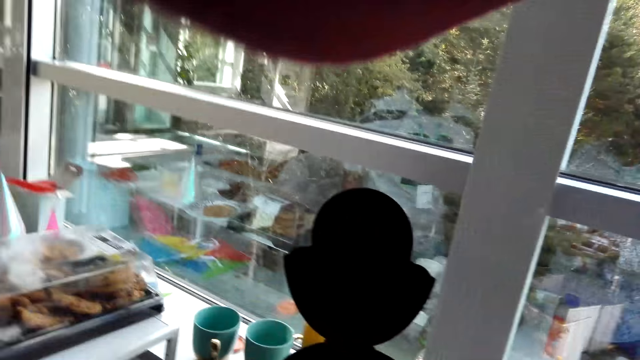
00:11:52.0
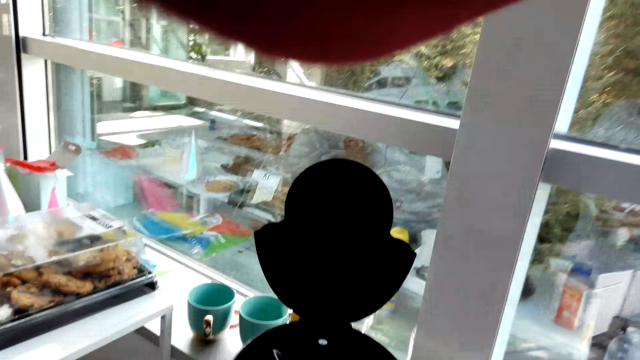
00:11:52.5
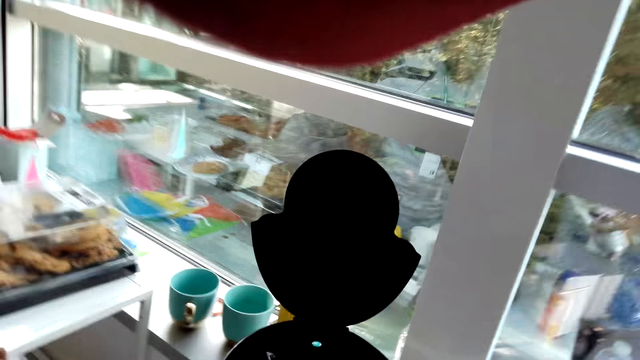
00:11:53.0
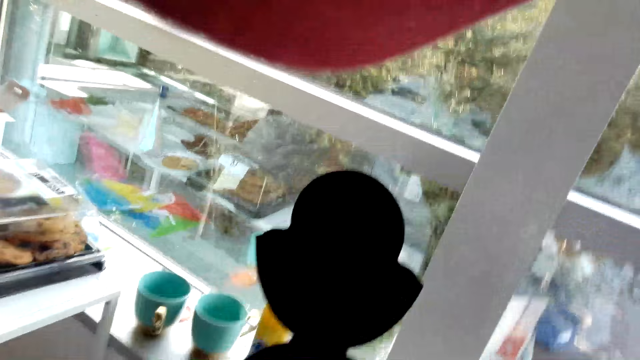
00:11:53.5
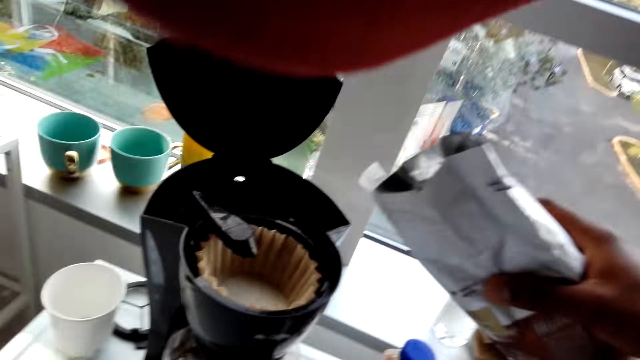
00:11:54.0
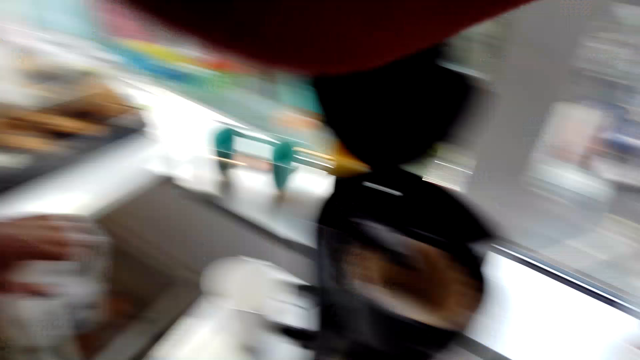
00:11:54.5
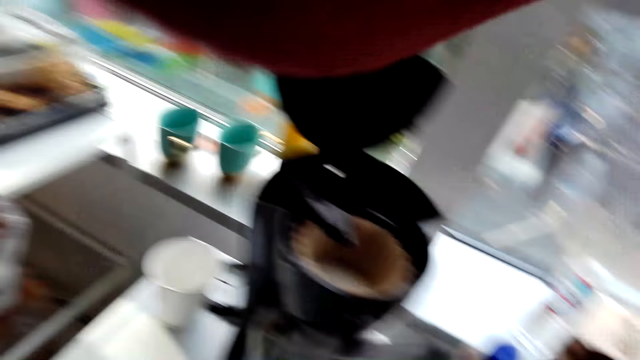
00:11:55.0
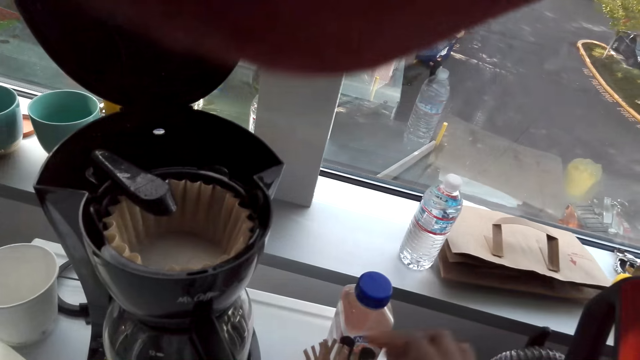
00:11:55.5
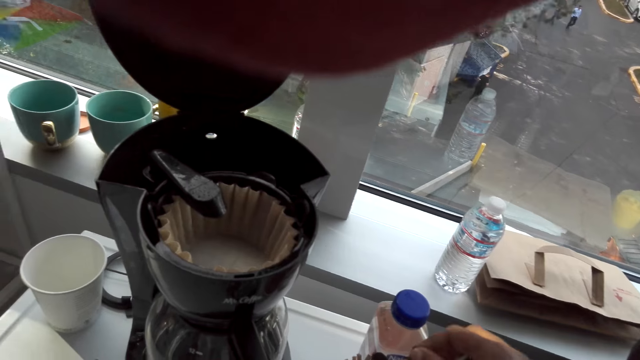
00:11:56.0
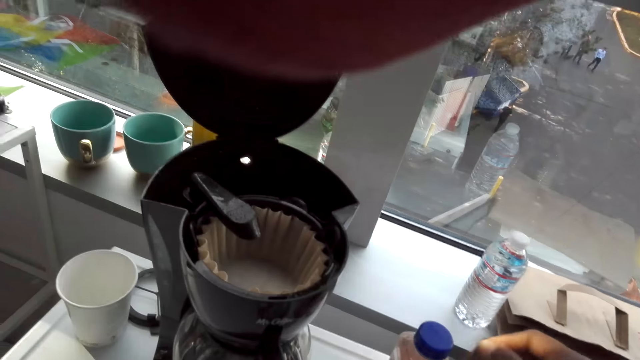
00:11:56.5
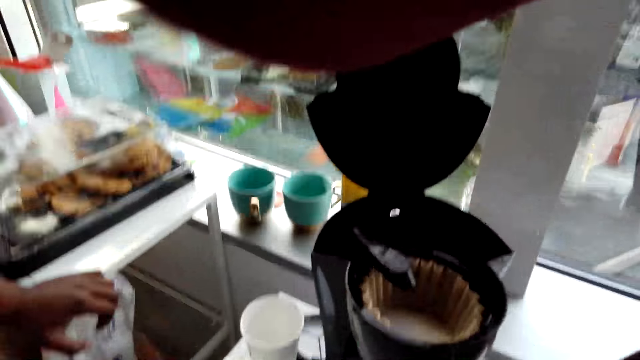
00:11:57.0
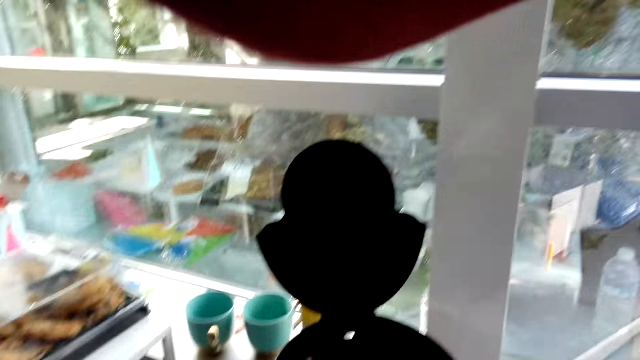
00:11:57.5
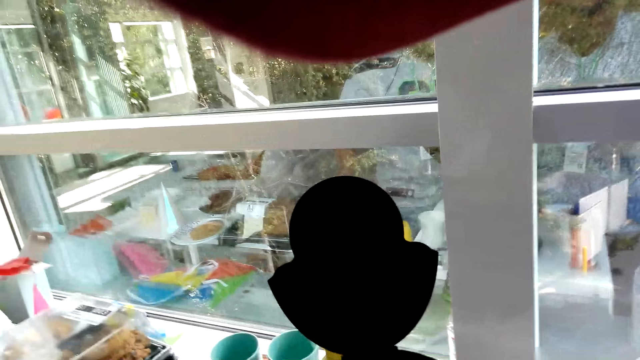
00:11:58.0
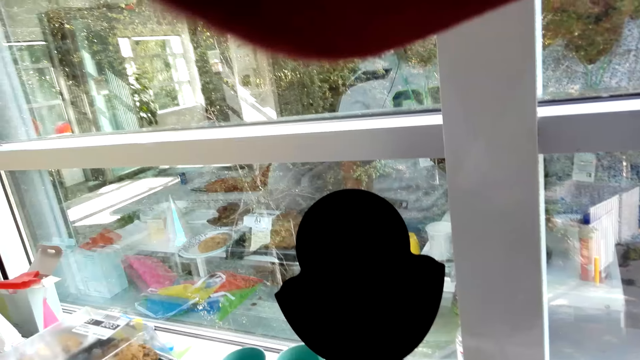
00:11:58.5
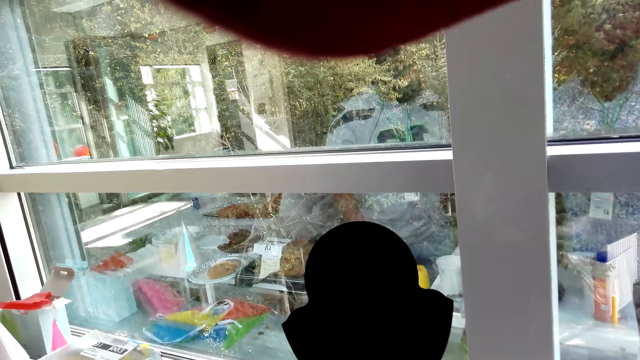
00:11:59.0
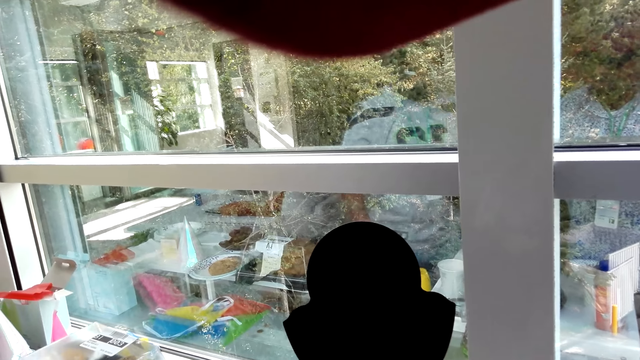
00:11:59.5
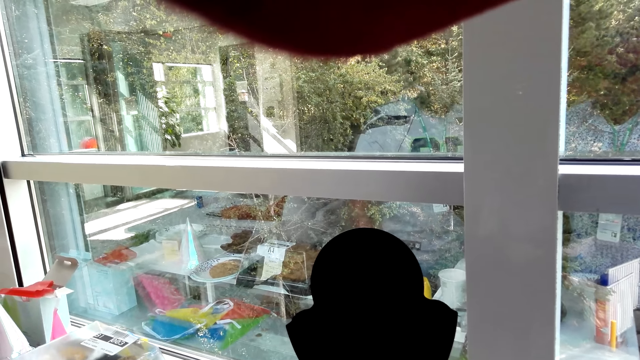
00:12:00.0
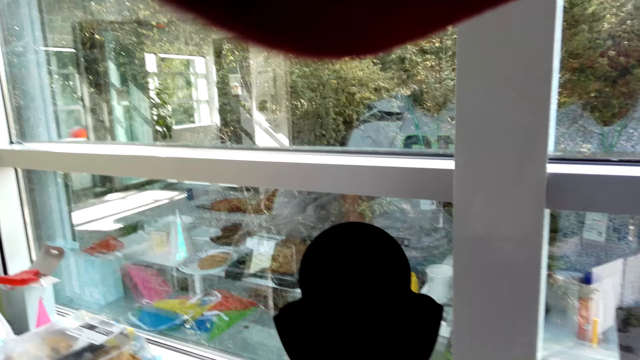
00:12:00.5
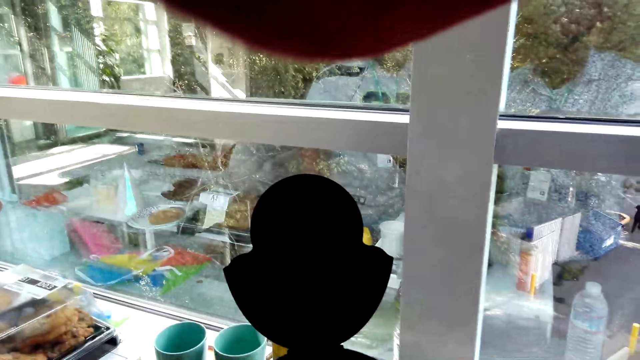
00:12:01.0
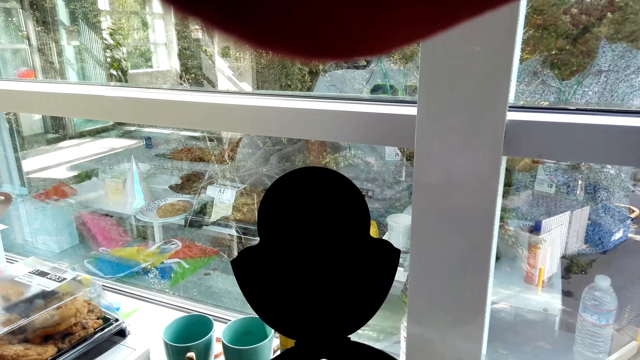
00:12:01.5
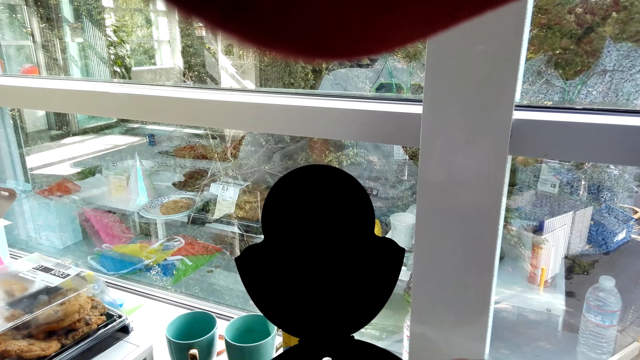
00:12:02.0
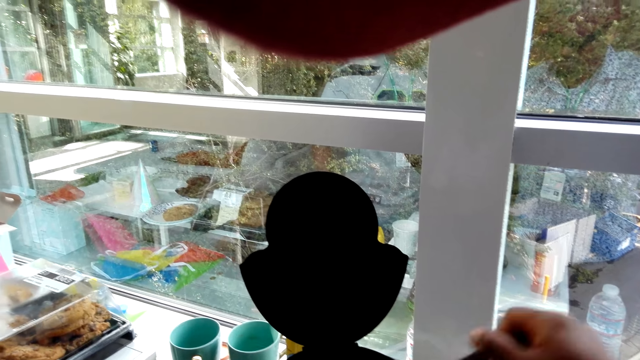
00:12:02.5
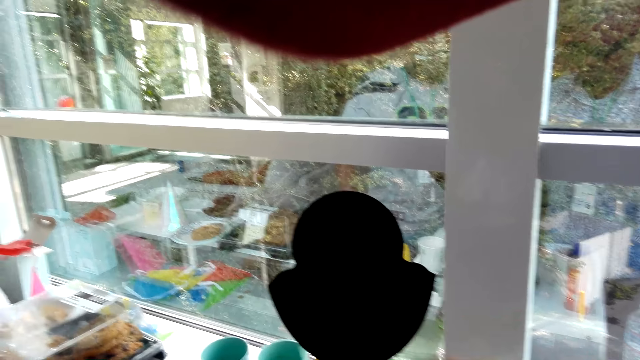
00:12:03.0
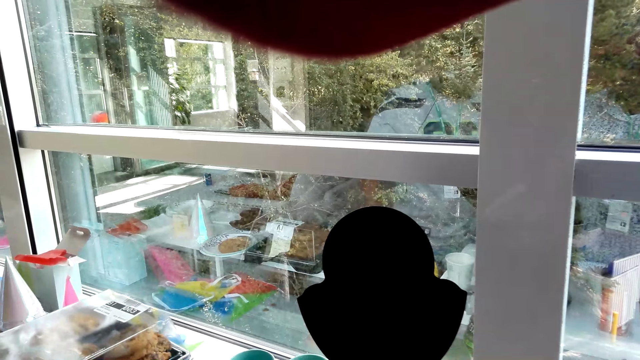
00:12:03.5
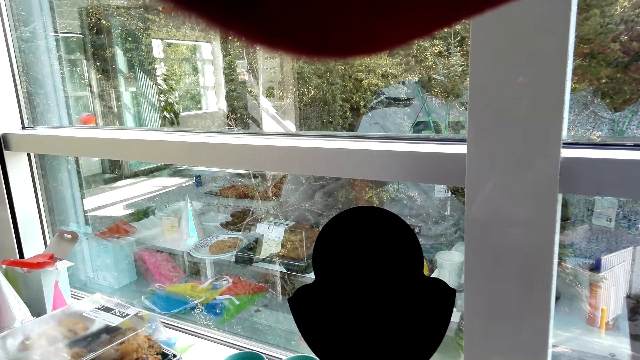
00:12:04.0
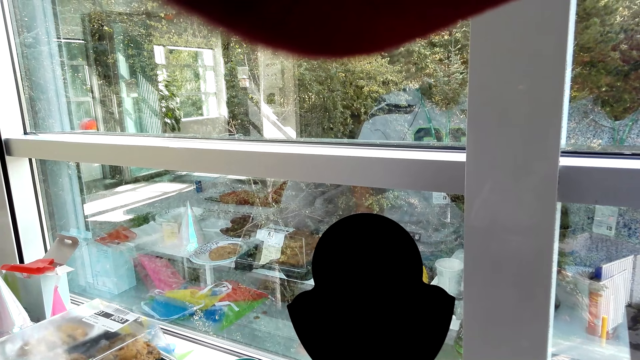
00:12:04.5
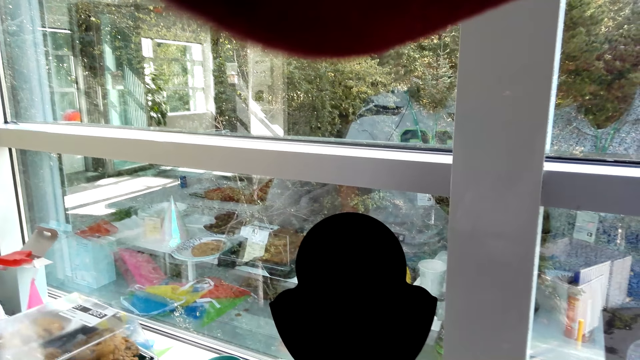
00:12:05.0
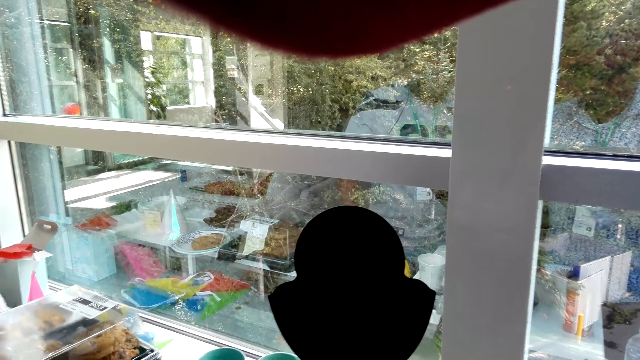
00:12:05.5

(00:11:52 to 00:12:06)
The camera wearer carries a packet of tea leaves. They put sugar on the jug of boiling water. They communicate to a man. They watch the background.

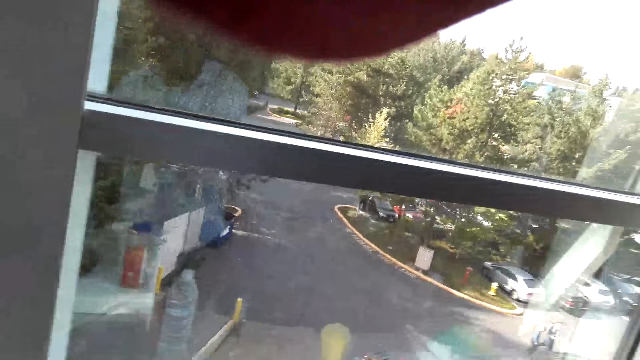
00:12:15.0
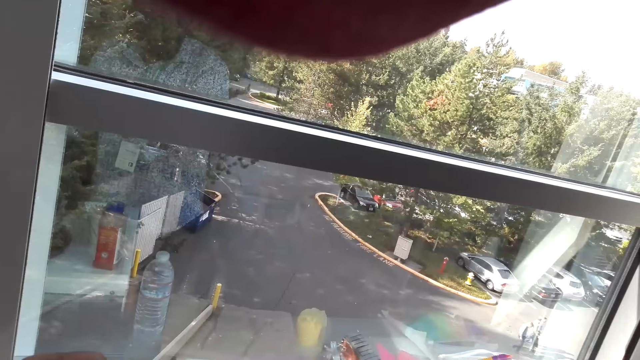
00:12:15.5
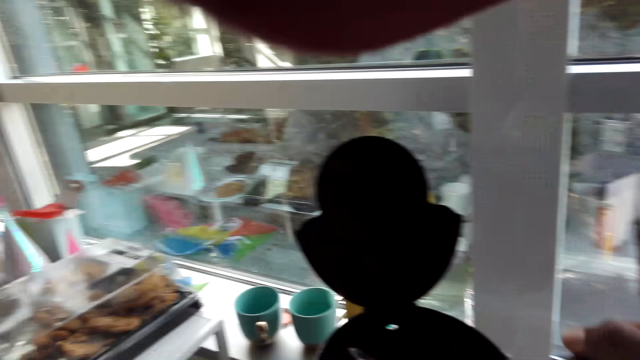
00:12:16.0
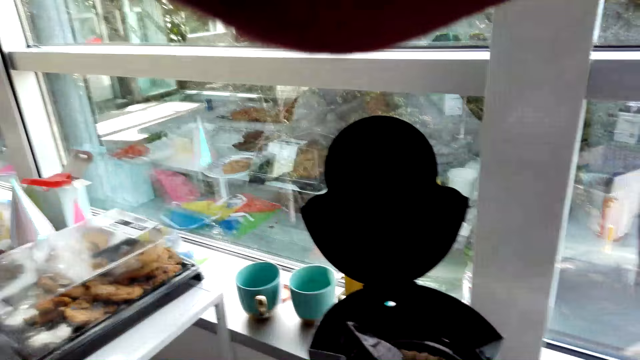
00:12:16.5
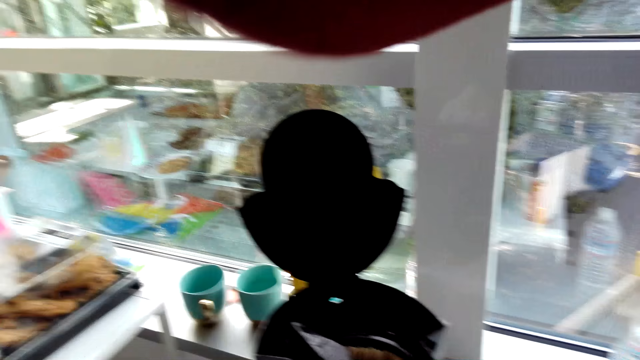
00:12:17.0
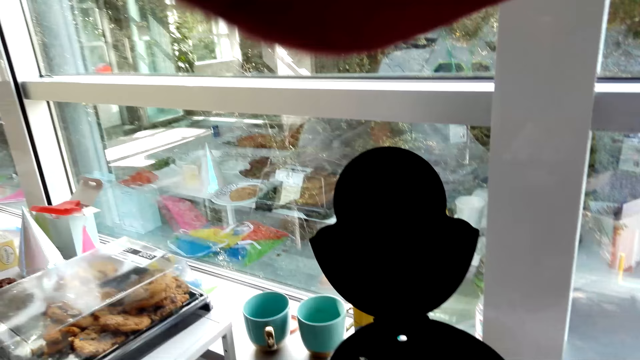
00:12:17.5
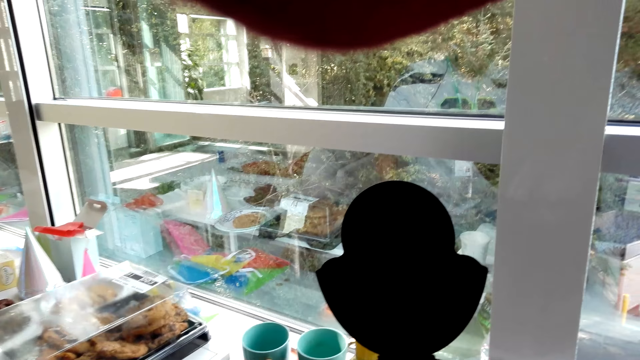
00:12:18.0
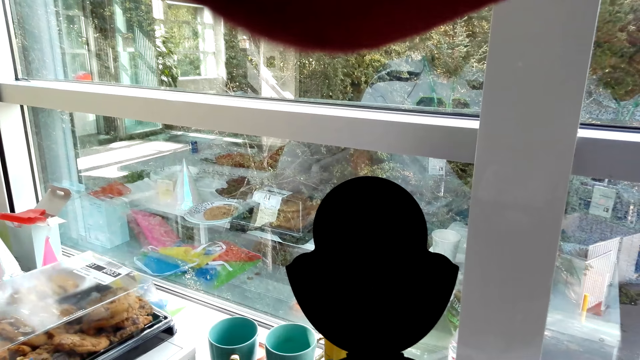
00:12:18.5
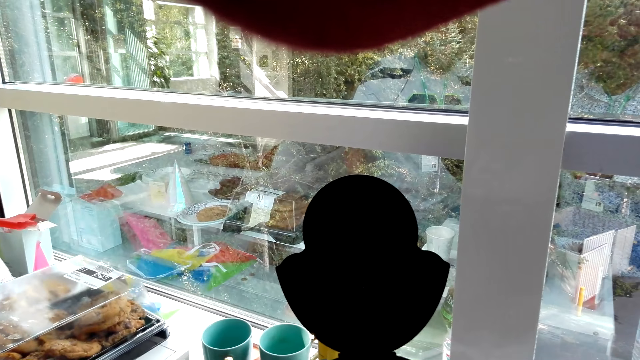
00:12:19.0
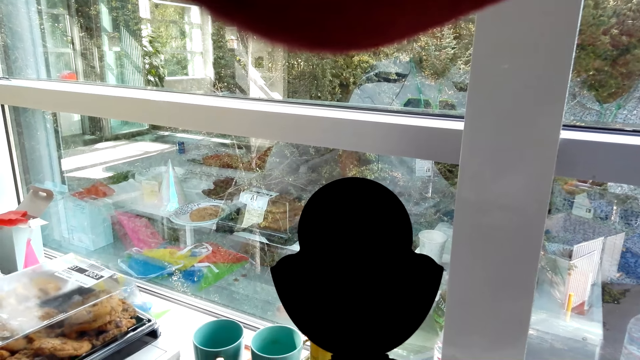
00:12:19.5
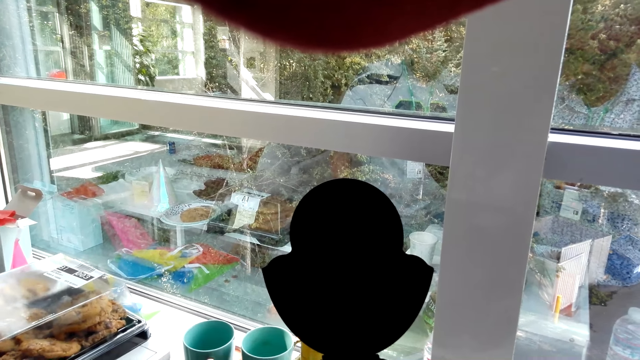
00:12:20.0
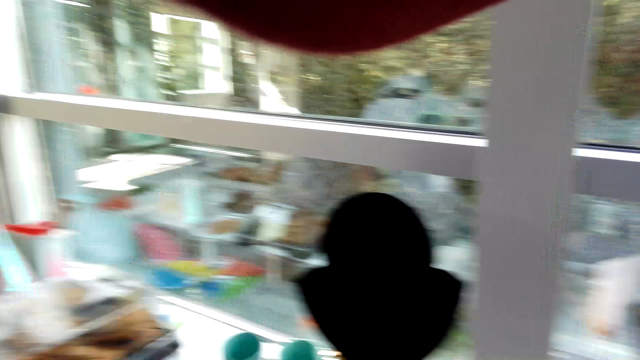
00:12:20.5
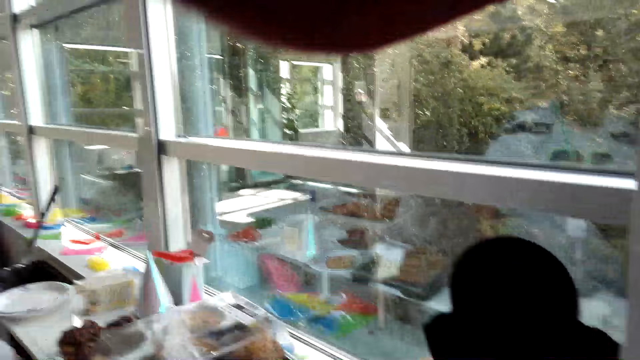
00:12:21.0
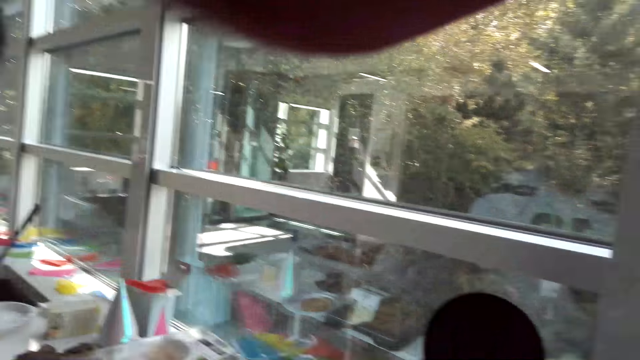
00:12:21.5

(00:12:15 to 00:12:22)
The camera wearer stares through the window. They communicate to a man.
